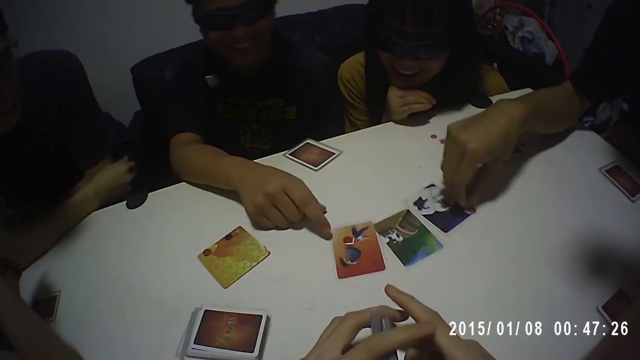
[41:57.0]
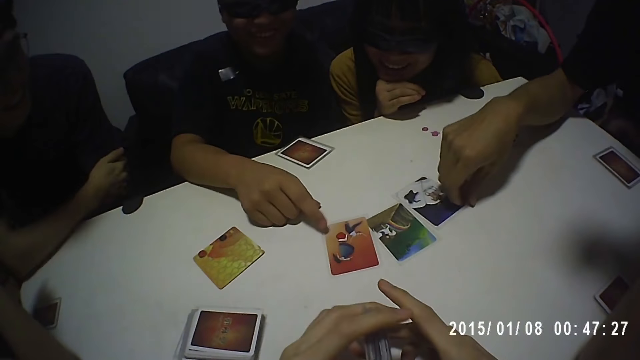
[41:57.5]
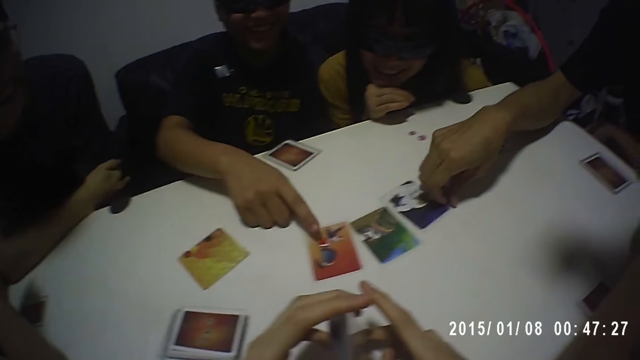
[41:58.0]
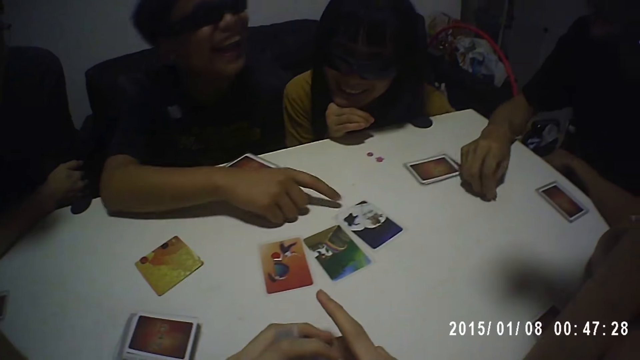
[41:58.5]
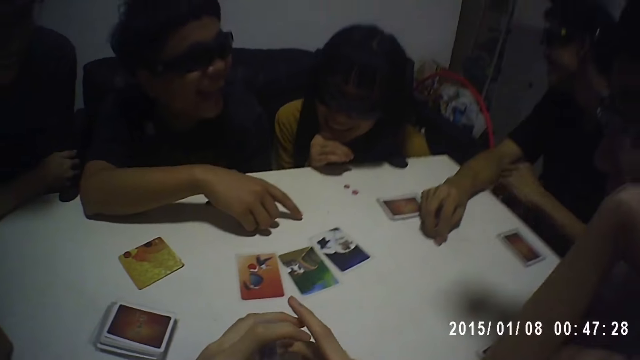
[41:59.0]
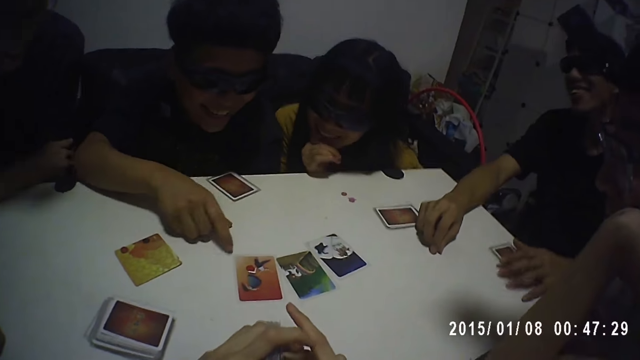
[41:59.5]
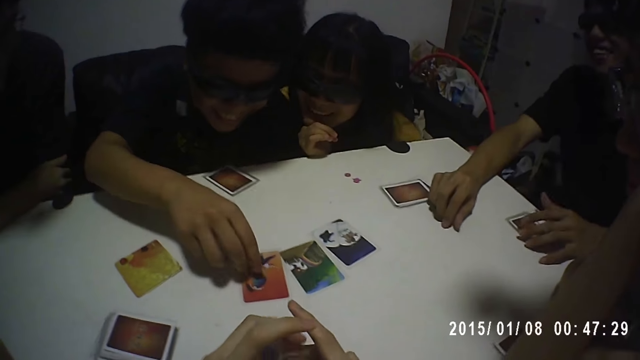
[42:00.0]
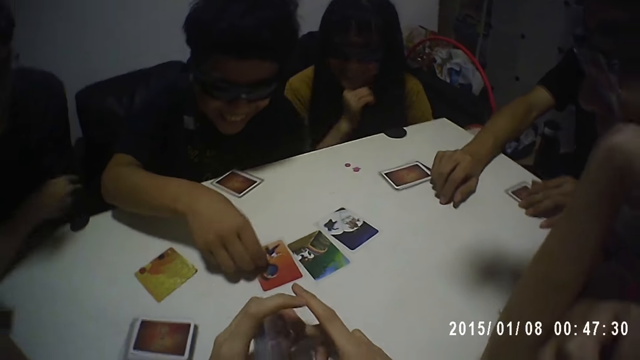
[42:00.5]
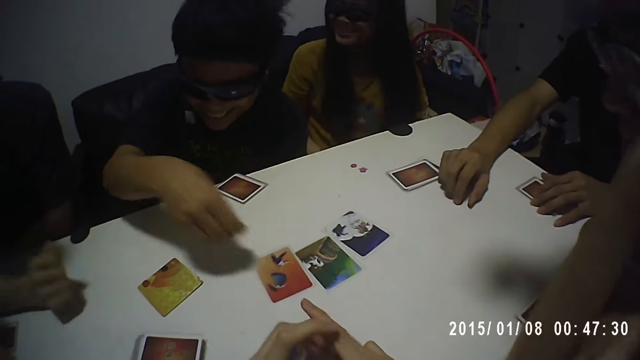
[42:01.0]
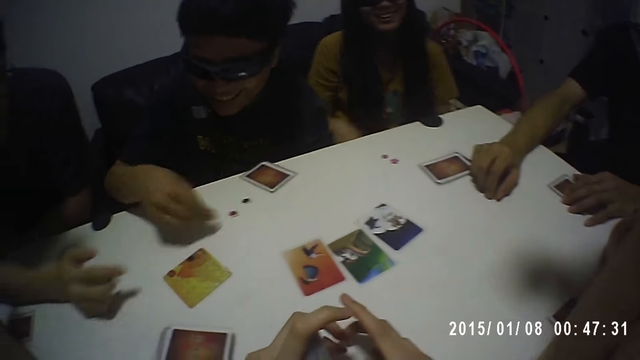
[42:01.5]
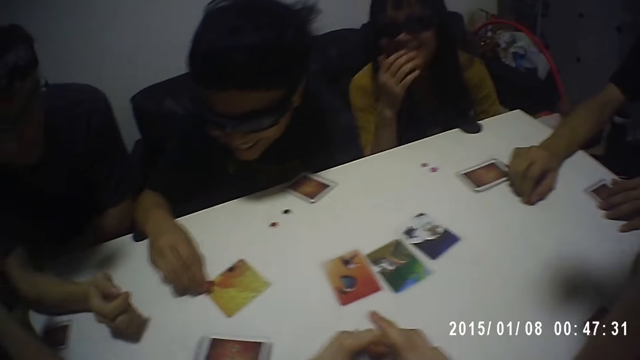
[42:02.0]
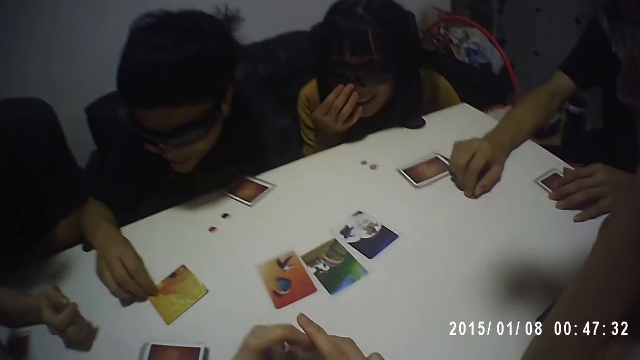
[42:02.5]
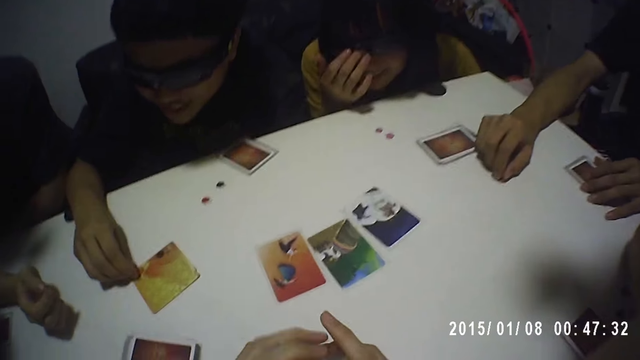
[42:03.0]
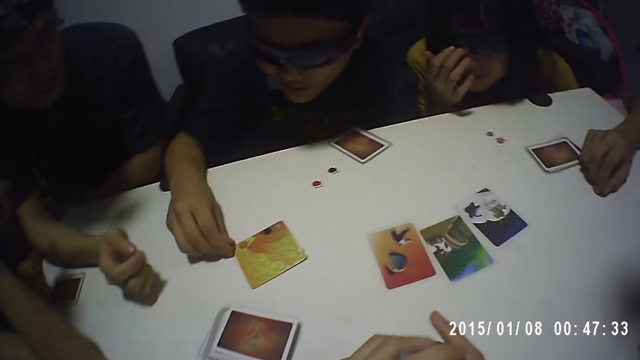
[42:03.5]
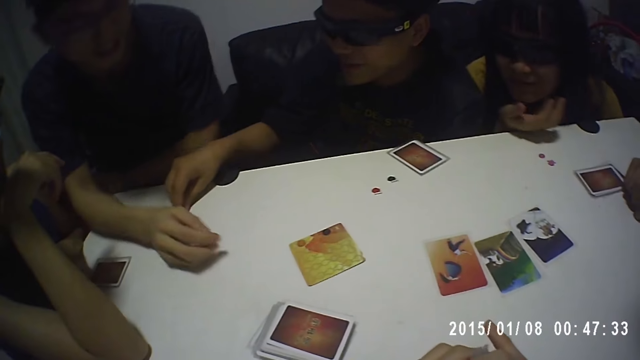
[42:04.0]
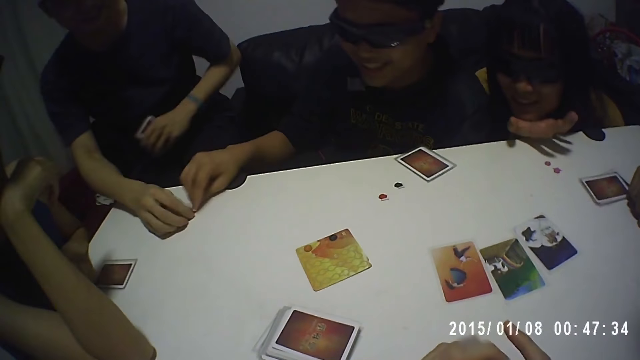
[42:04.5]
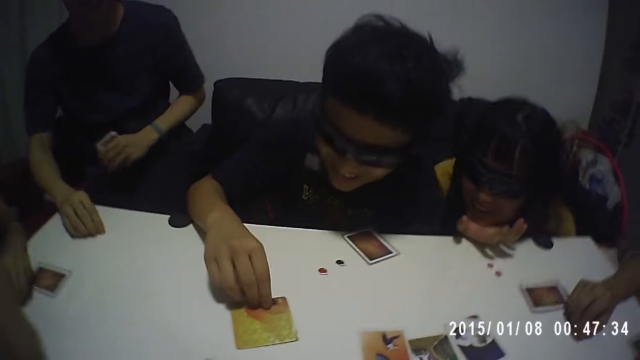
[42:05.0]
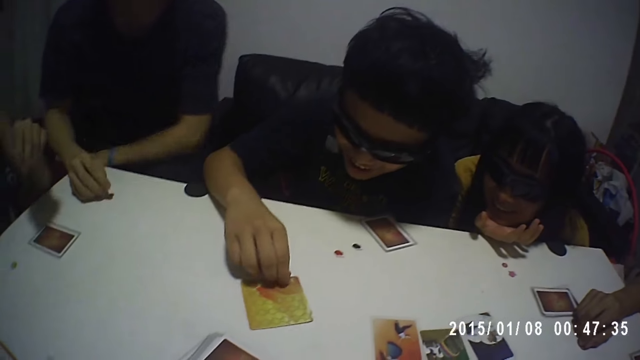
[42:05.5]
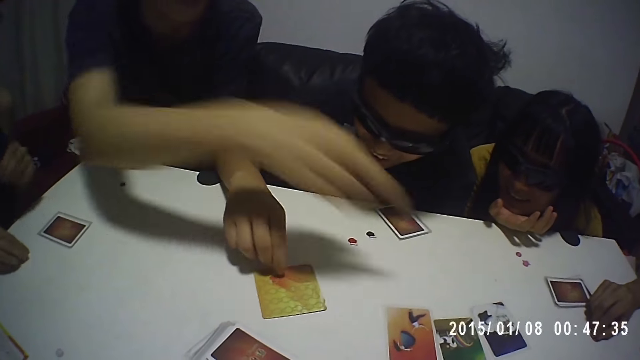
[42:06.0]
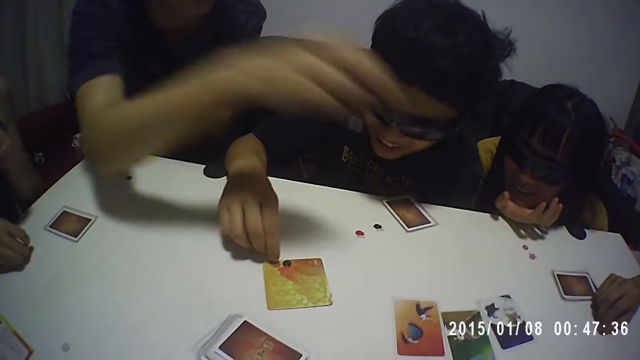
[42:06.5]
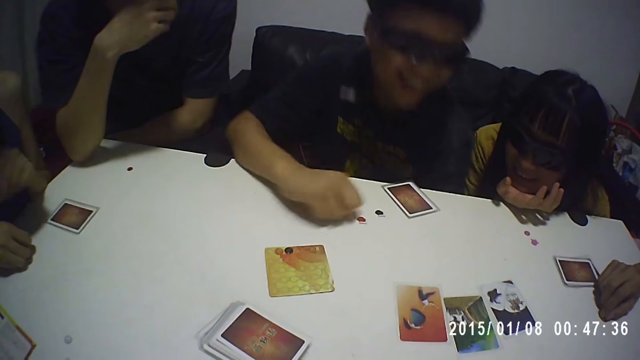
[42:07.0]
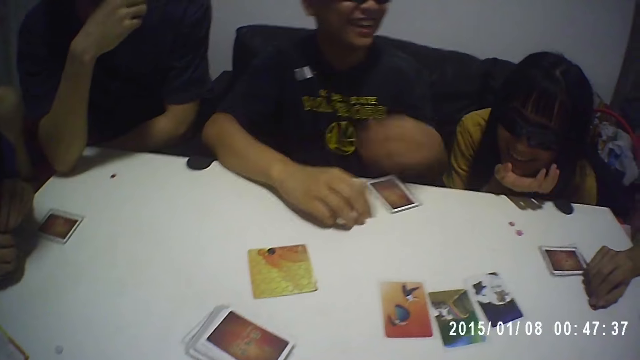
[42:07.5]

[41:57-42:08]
A man finger presses a card on the table. Another man lifts a sticker from the card. The camera wearer aligns cards in his hands. The first man picks a piece of die from the card on the table with his right hand. He drops the piece of die on the table with his right hand, shuffles dice on a card with his right hand, and drops the piece of die or card on the table near a third man with his right hand. The third man picks a sticker. The first man aligns stickers on the card on the table. The third man points at cards on the table.

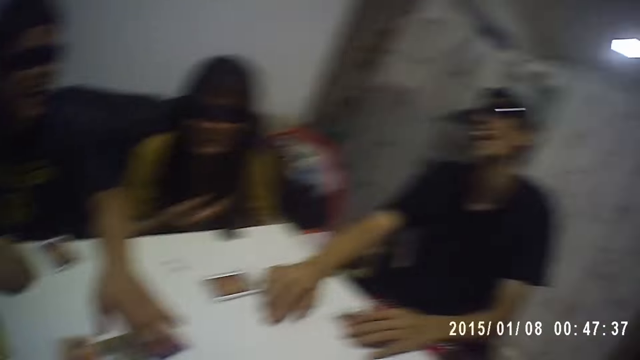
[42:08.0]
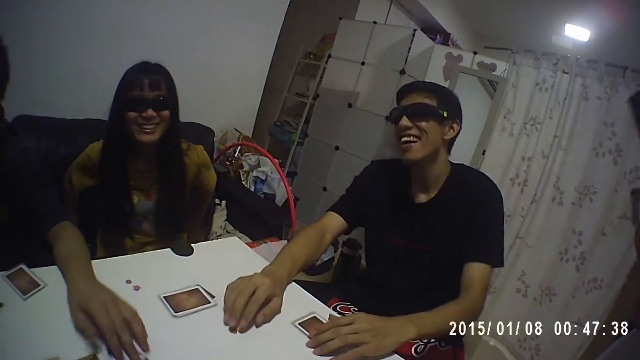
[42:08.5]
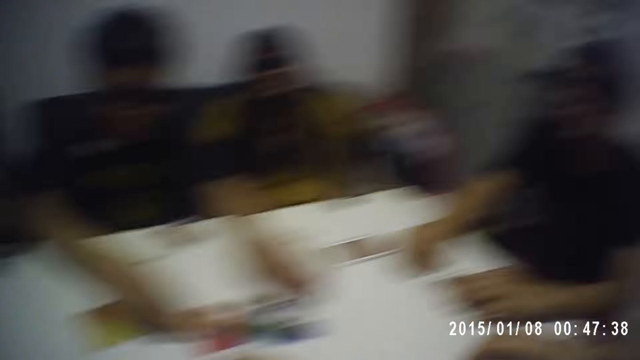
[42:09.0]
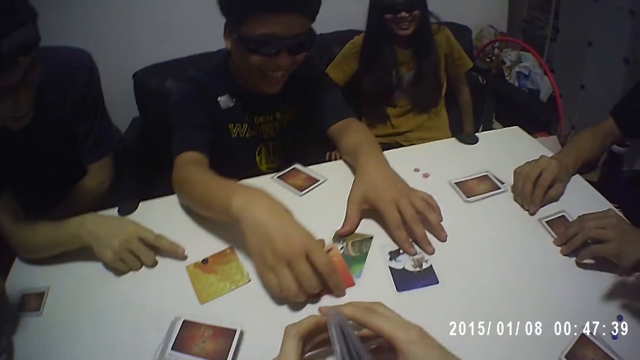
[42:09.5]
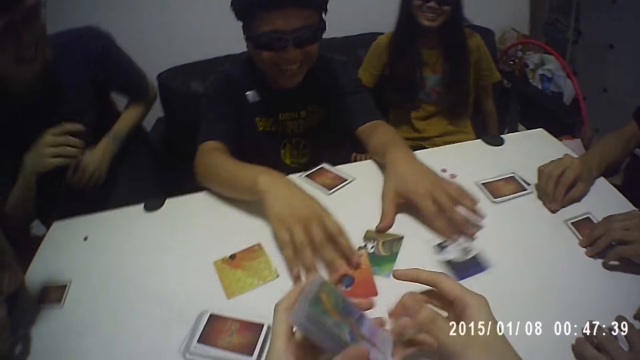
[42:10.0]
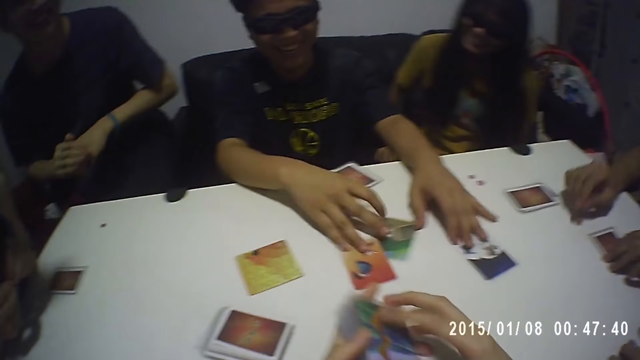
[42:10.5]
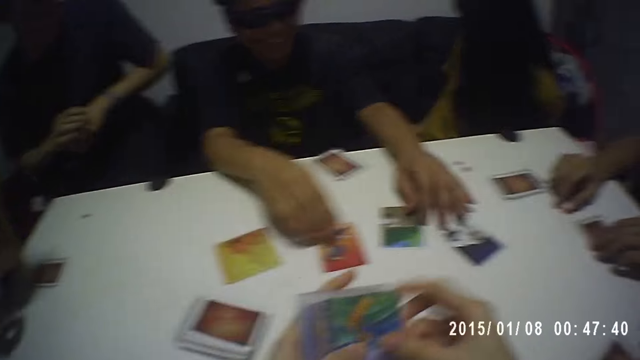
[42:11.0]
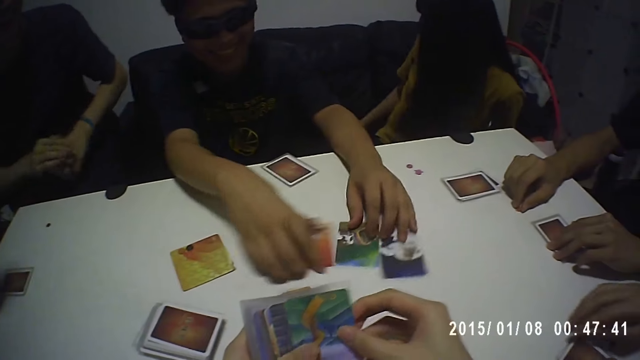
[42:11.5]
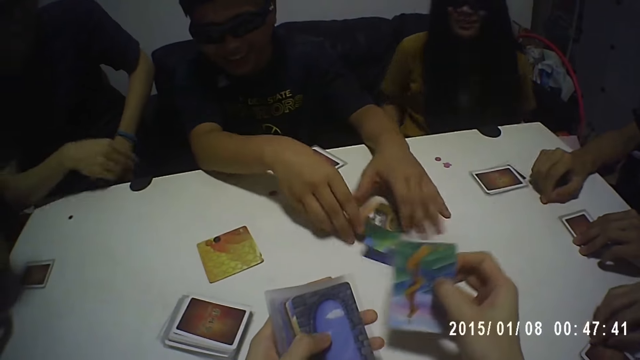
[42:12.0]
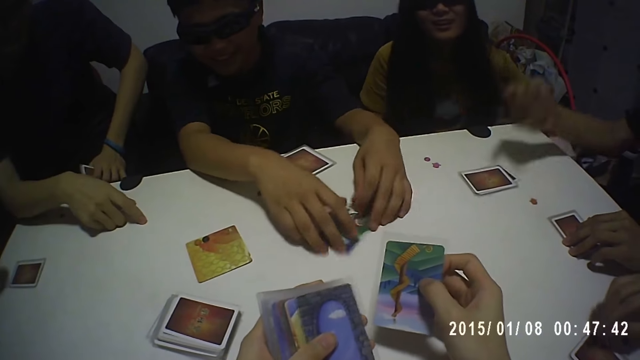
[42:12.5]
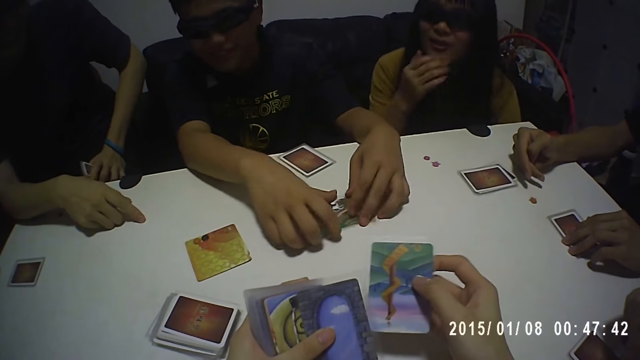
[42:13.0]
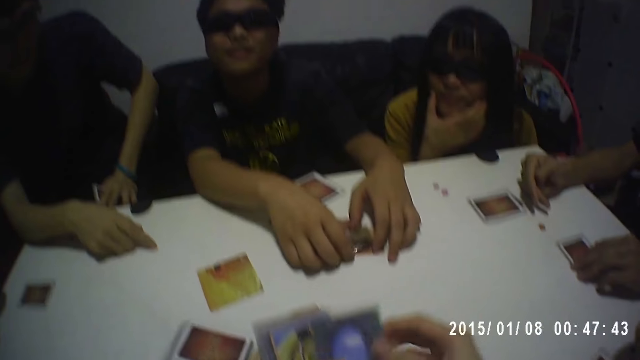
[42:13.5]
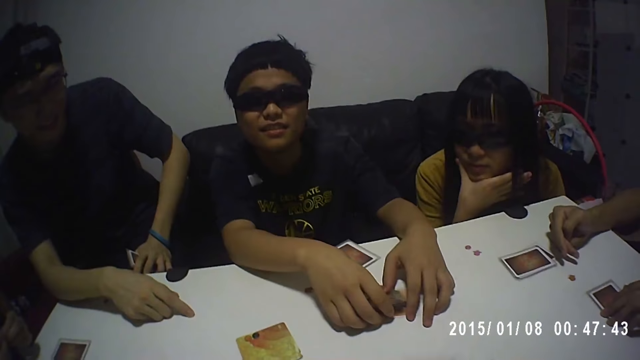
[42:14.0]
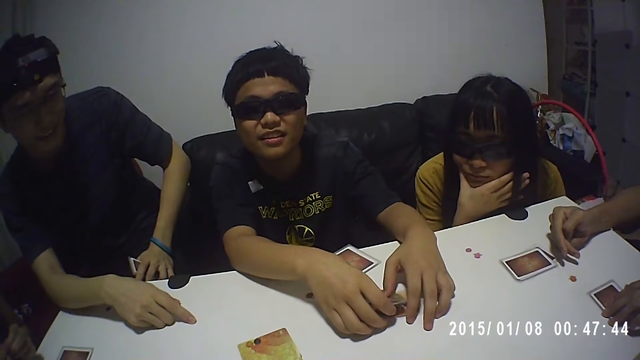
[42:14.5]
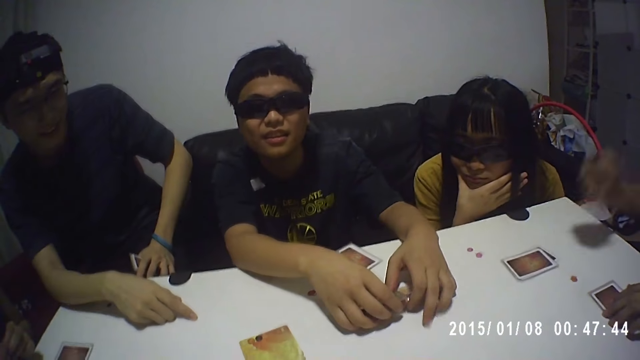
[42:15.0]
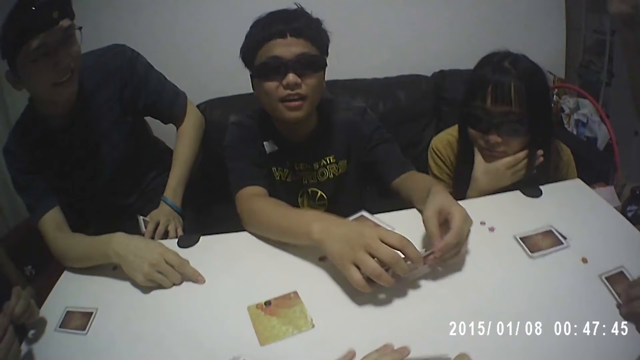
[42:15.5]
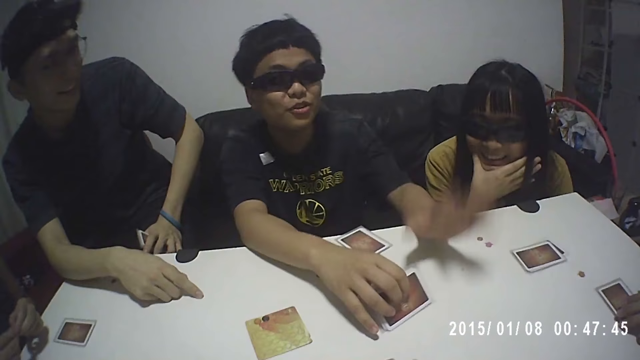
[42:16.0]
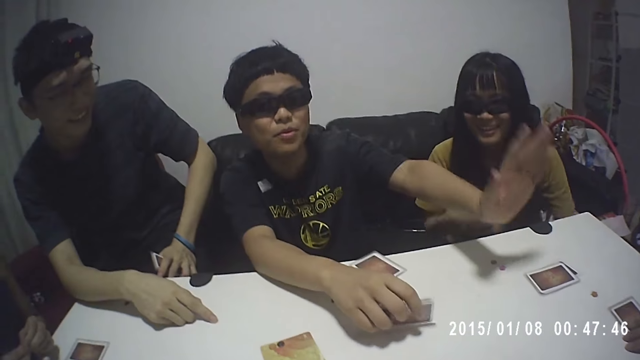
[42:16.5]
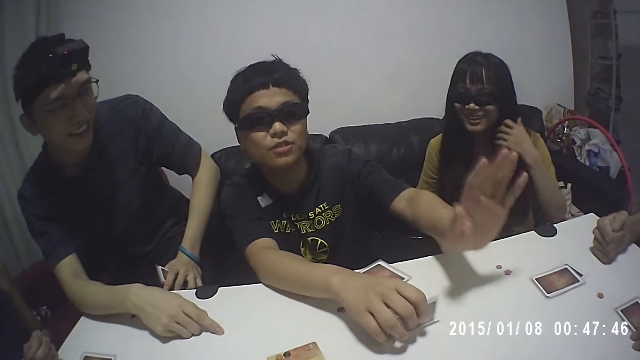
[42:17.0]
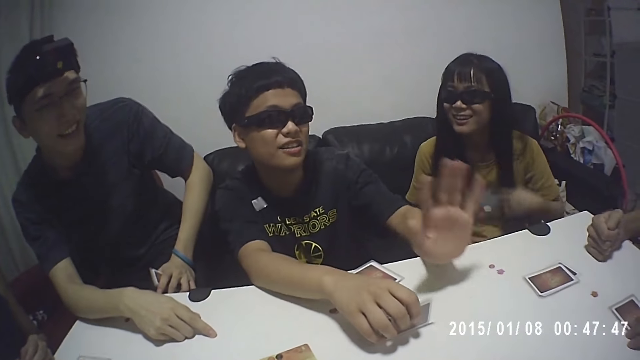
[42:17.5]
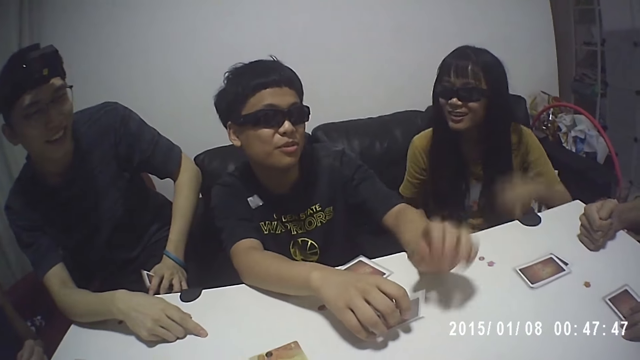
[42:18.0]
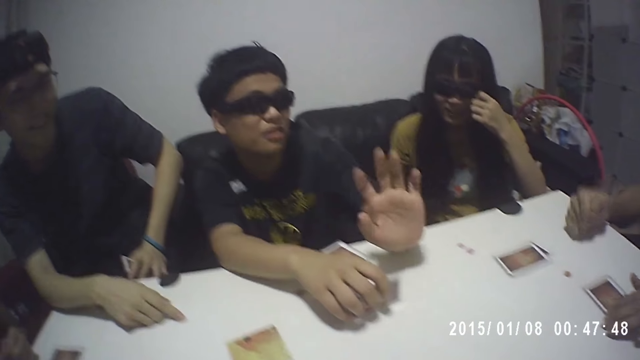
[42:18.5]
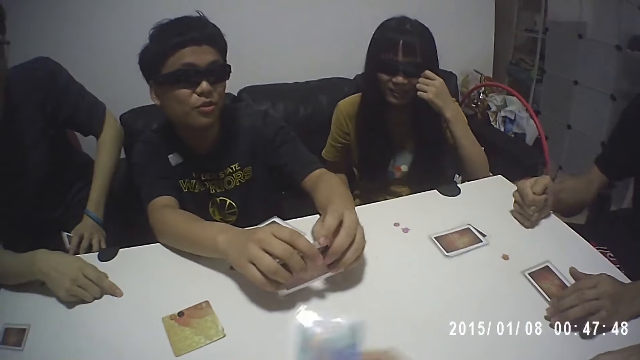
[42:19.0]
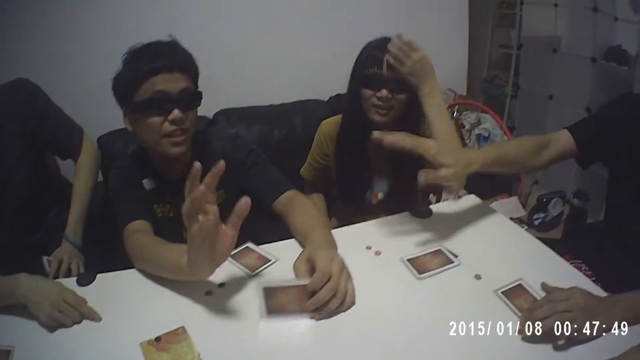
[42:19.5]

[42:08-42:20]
A man collects cards on the table. Another man points at sticker cards. The camera wearer shuffles cards in his hands. A third man holds a sticker on the table. The second man rubs his hand. The first man collects cards from the table. The third man gestures and moves his hand. The first man converses with the third man.
